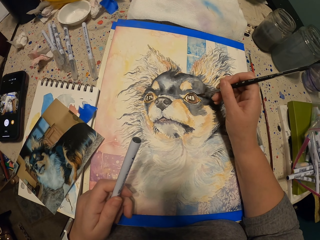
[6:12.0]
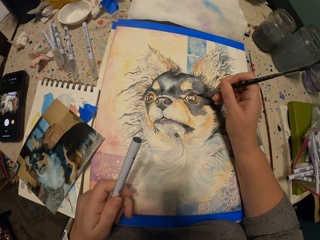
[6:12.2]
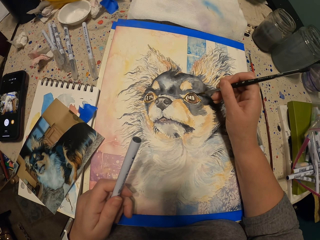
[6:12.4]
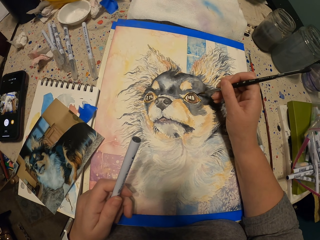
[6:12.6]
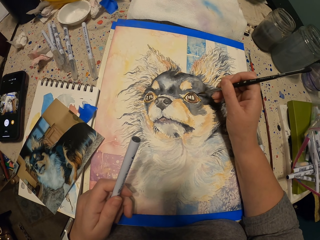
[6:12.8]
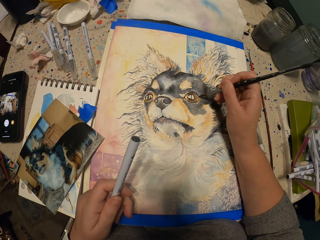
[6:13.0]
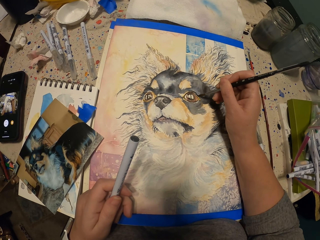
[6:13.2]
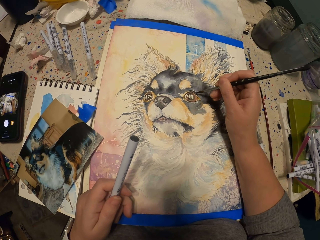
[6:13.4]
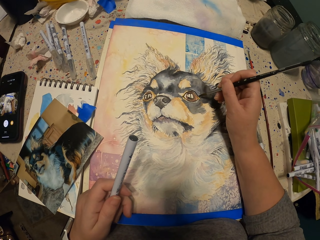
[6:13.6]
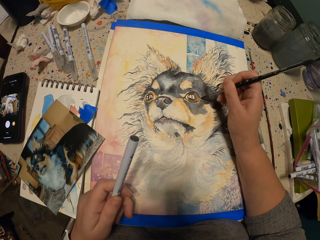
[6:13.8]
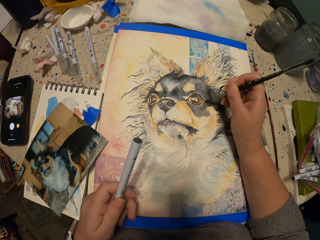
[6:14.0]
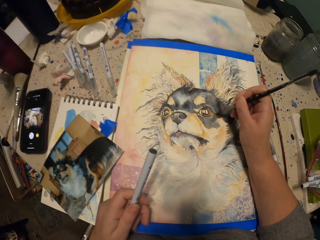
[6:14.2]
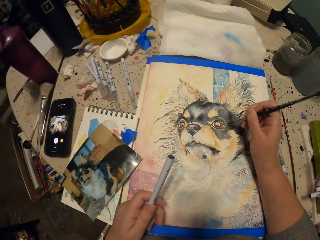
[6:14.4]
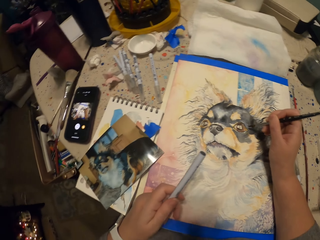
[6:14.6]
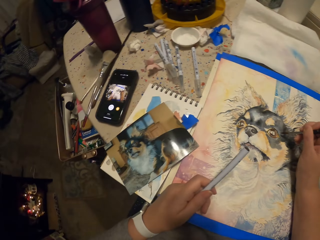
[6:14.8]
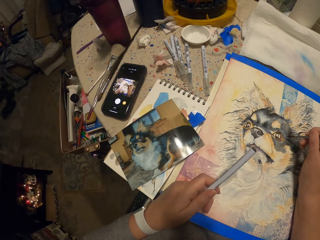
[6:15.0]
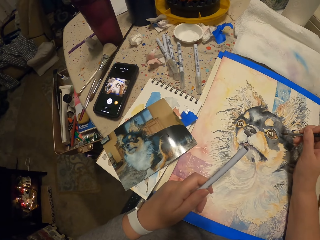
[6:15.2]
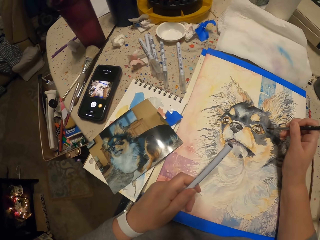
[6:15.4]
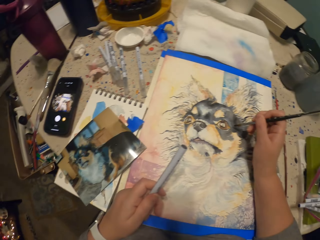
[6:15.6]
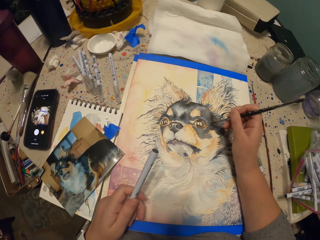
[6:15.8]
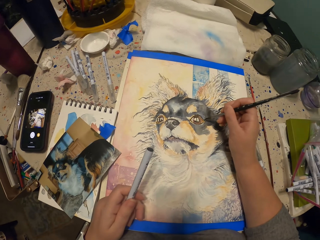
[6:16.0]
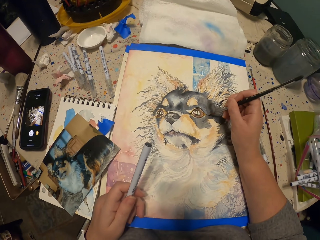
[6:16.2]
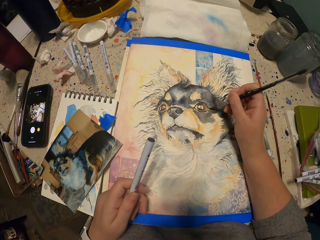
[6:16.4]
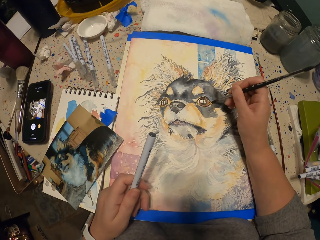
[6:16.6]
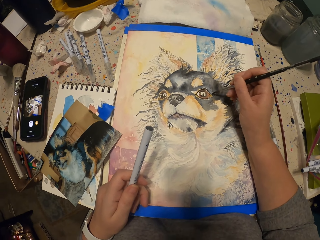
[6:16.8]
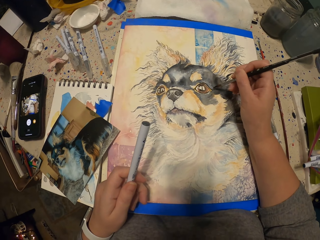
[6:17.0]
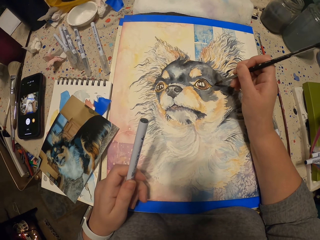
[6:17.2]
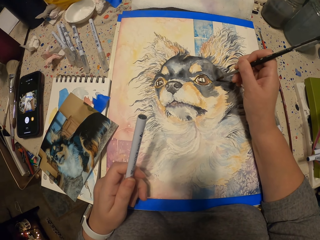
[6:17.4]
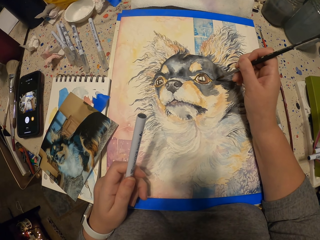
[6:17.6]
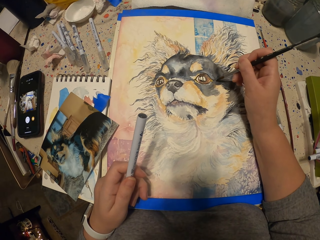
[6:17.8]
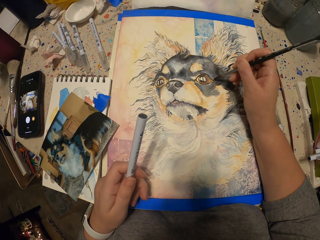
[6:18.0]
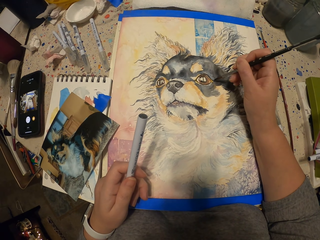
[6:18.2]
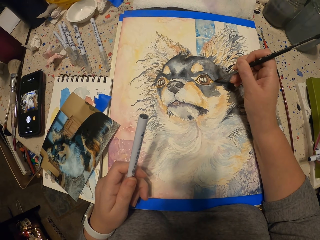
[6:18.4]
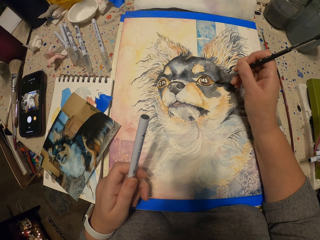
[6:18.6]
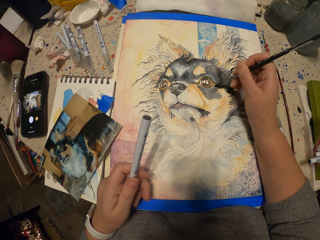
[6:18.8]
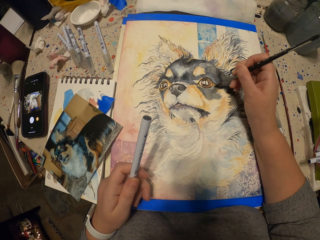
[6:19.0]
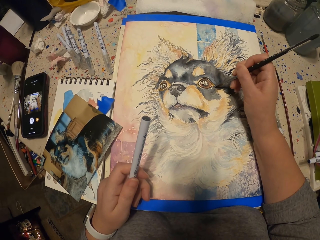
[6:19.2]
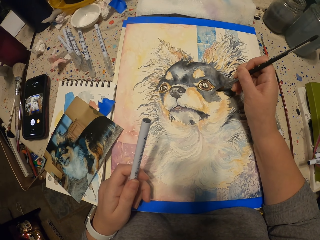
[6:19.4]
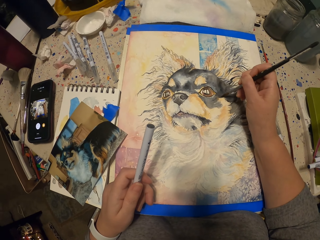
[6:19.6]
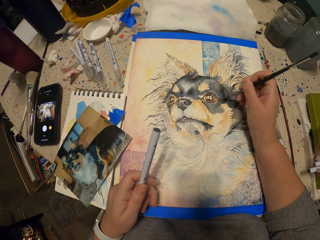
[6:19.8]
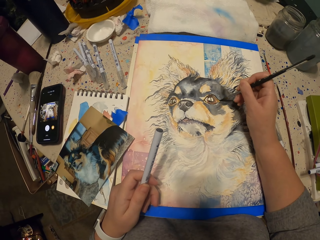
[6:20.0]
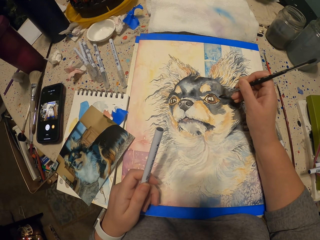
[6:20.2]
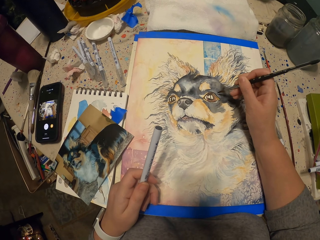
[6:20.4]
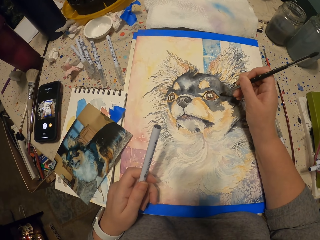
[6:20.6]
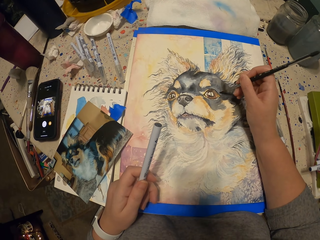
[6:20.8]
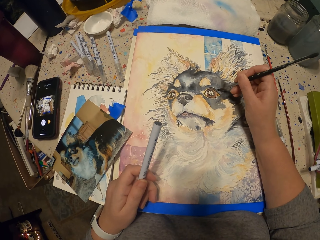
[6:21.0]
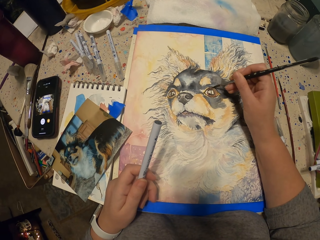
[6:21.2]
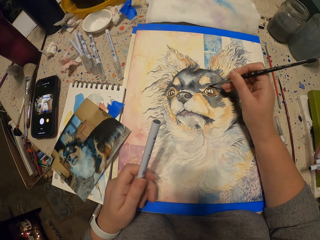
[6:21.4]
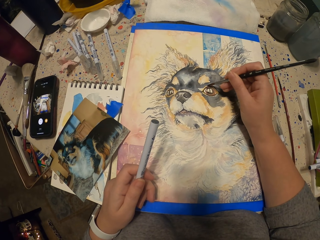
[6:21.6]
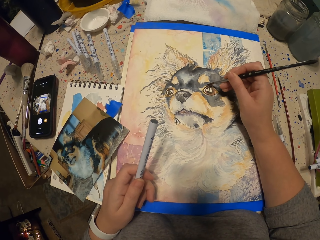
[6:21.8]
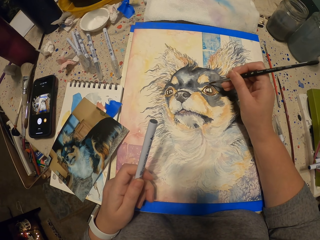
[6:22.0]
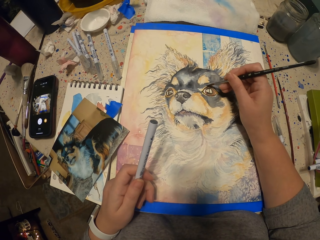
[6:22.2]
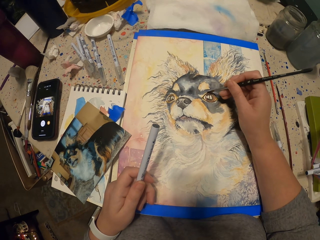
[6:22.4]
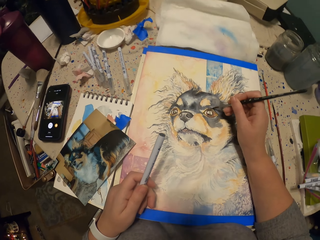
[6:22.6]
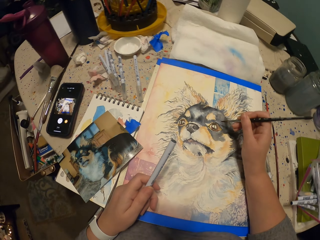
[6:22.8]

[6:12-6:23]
The camera wearer looks at the picture. They paint using a brush.

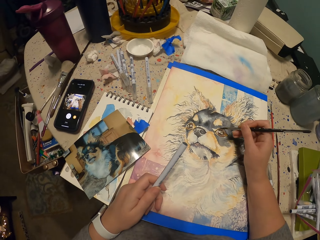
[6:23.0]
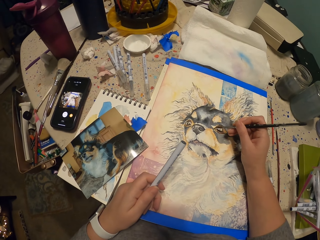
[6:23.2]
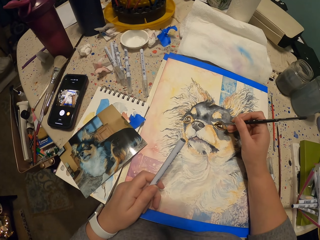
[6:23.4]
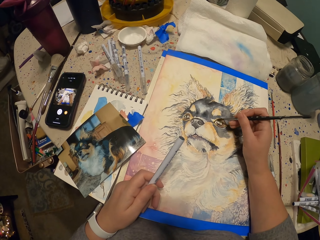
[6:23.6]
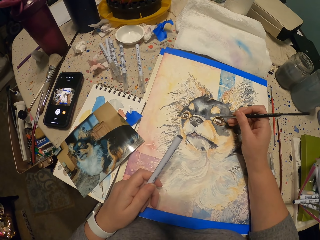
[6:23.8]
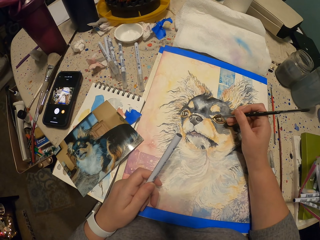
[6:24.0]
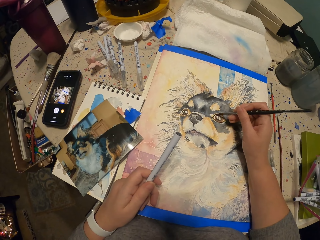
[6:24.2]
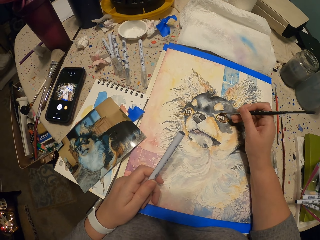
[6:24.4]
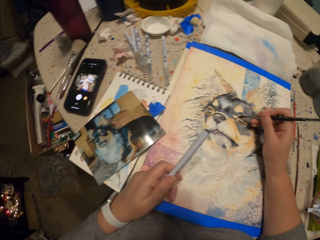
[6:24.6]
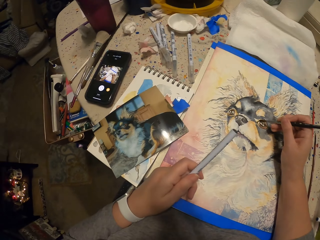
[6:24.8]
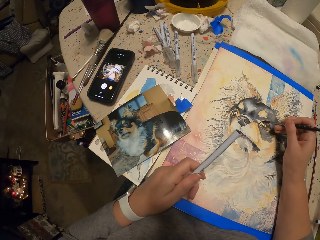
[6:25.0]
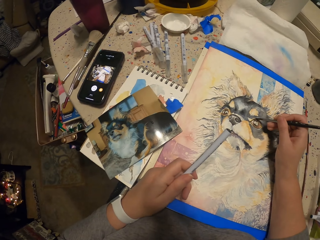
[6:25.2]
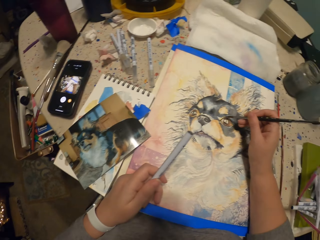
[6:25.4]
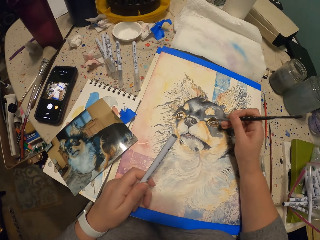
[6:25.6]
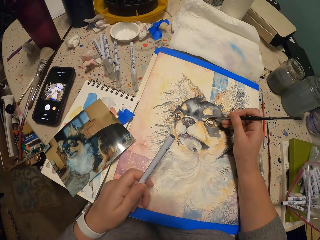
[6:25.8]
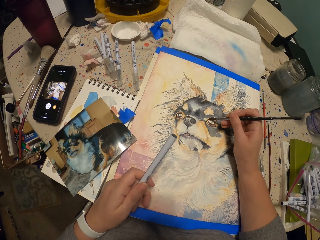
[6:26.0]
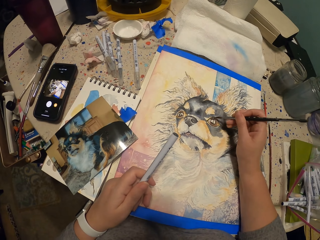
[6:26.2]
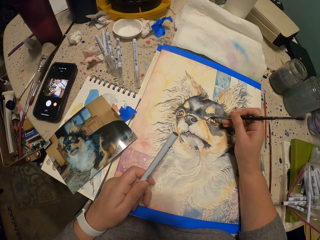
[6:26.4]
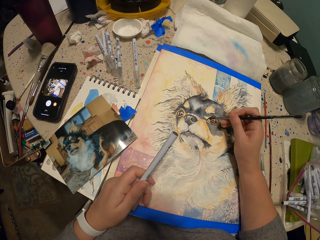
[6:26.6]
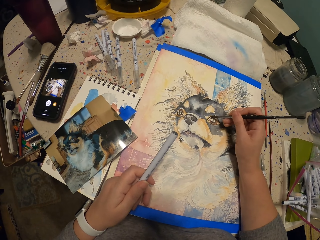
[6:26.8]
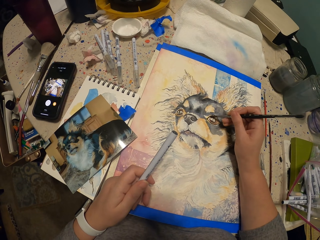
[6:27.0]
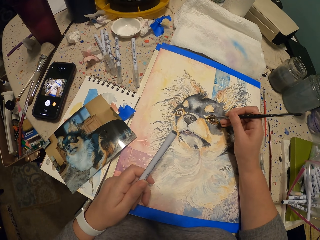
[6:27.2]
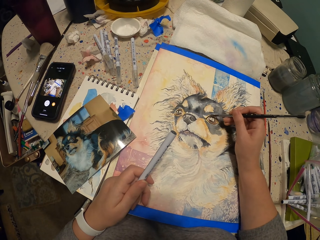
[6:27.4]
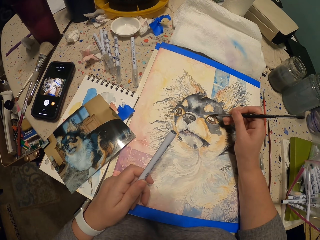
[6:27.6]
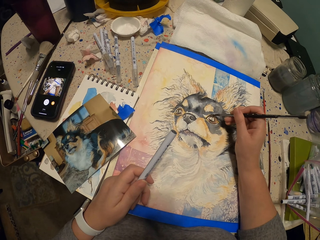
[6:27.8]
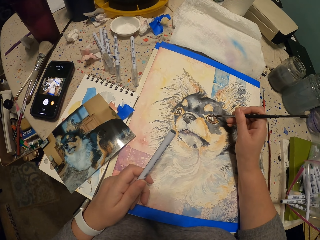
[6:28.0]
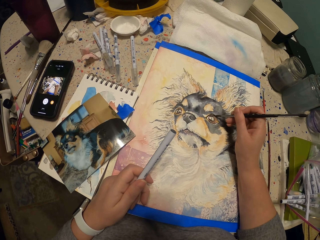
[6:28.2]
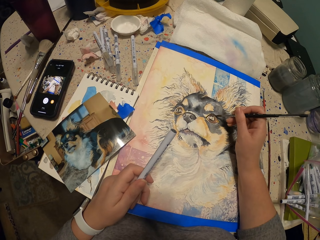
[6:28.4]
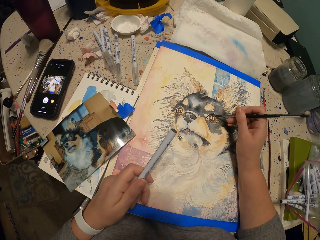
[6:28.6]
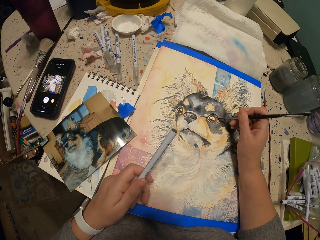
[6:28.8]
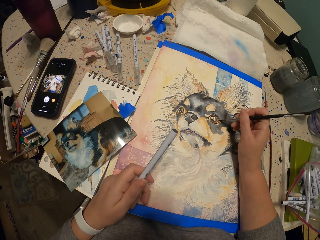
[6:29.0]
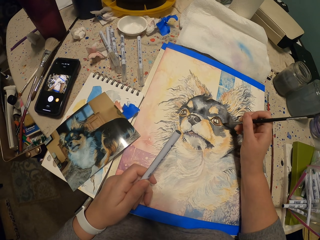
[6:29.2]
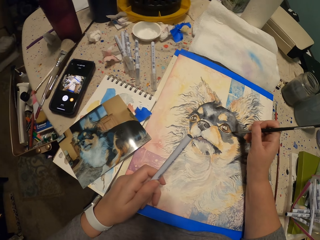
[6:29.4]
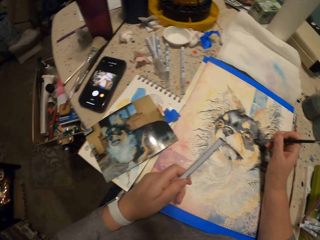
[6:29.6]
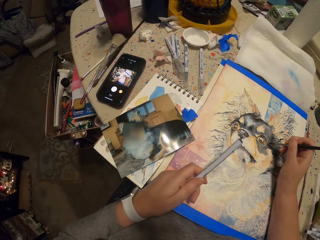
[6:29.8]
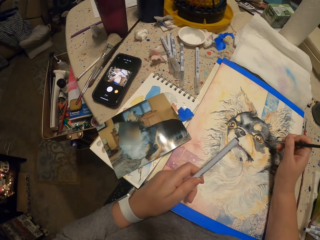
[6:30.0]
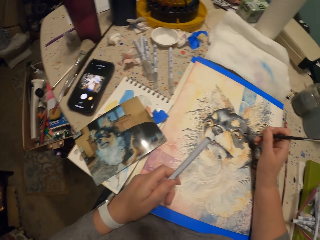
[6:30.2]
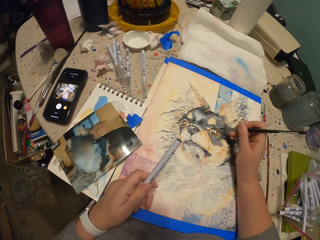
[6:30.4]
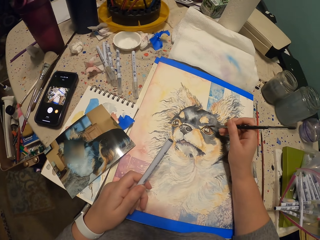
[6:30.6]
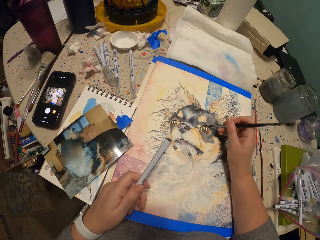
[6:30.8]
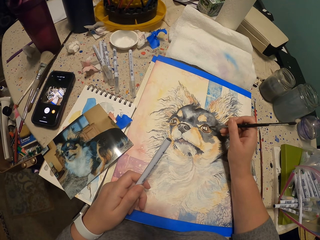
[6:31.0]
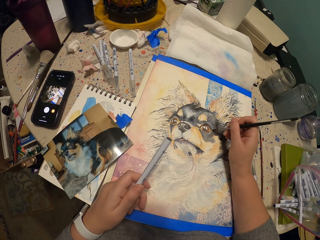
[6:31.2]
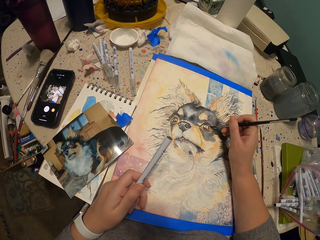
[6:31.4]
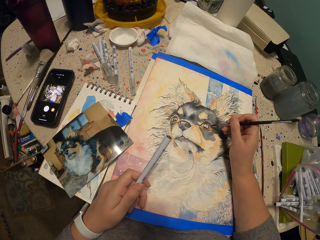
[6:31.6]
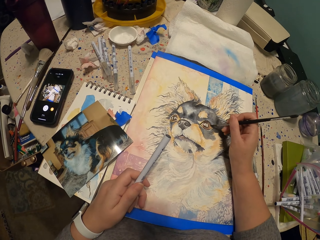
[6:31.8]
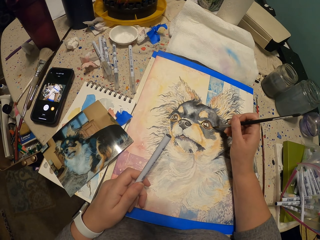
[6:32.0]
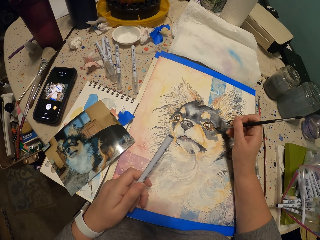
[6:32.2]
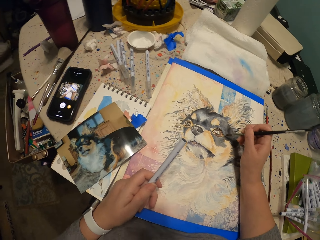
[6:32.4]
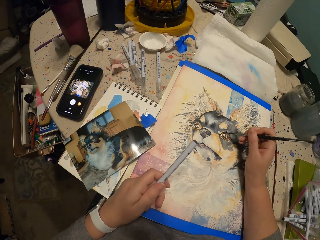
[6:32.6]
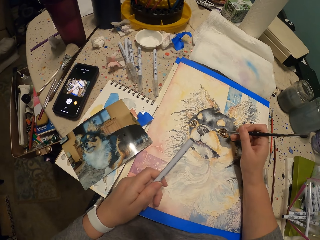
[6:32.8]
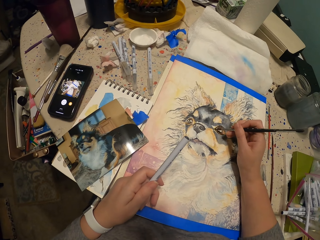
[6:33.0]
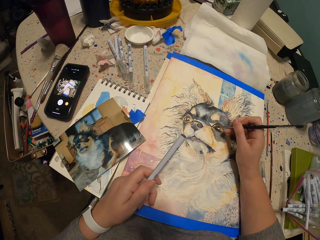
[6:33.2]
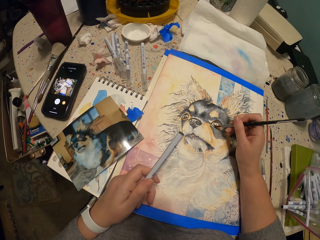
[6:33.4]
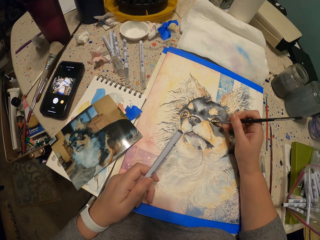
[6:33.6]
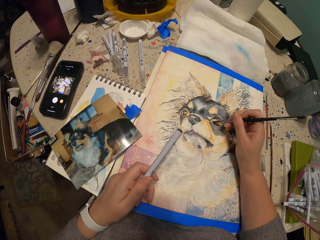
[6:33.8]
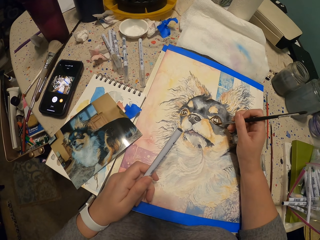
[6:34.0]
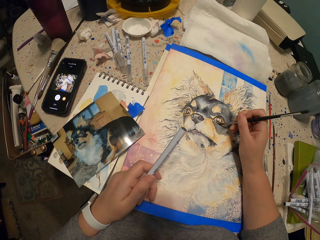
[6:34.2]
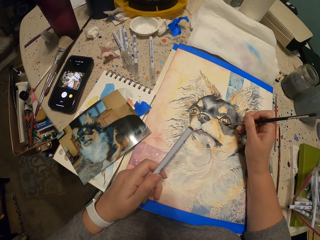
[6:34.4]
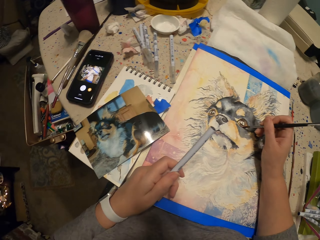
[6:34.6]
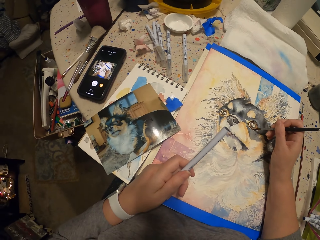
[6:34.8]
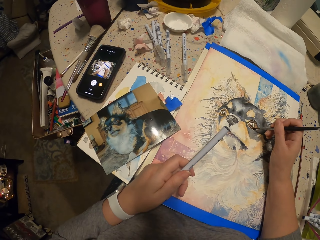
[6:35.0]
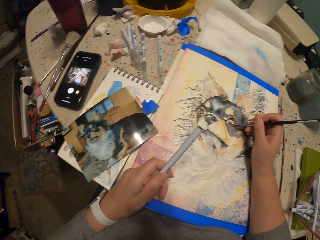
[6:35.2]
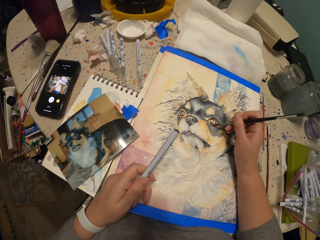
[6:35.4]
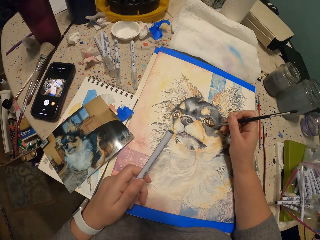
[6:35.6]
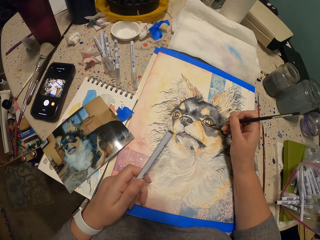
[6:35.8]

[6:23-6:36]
The camera wearer looks at the picture. They paint using a brush. They look at the picture. They paint using a brush.
